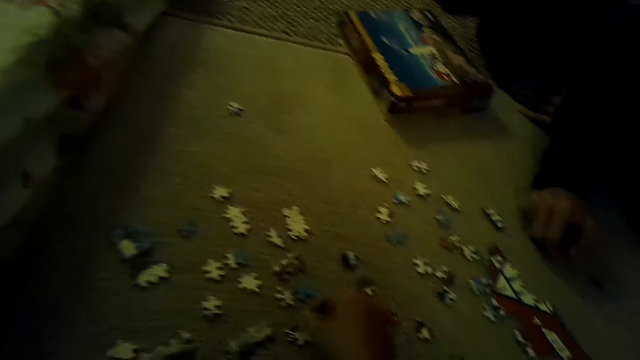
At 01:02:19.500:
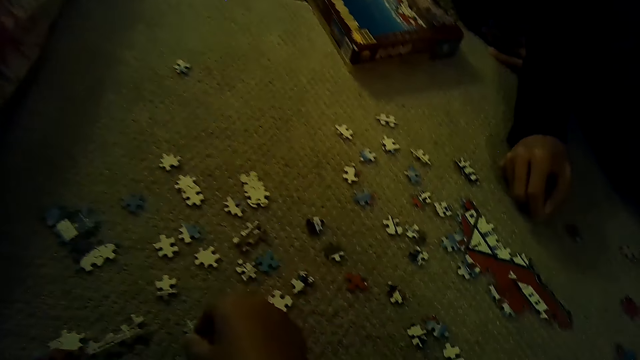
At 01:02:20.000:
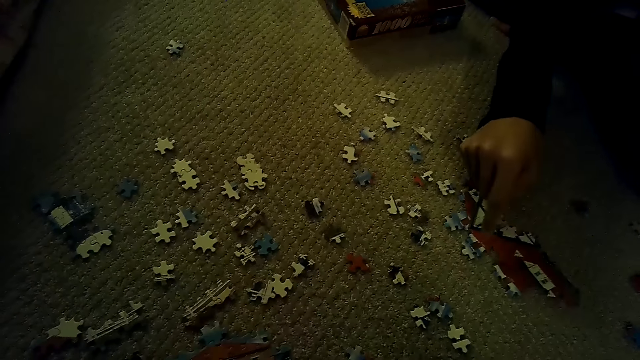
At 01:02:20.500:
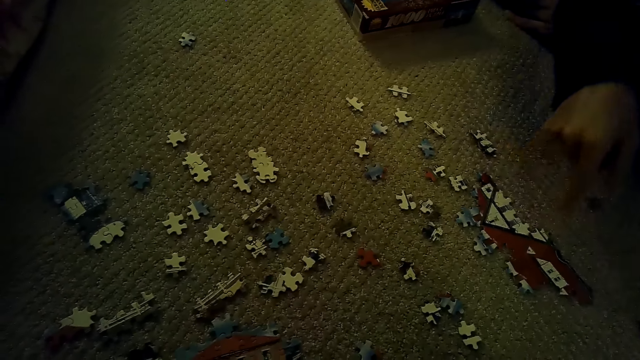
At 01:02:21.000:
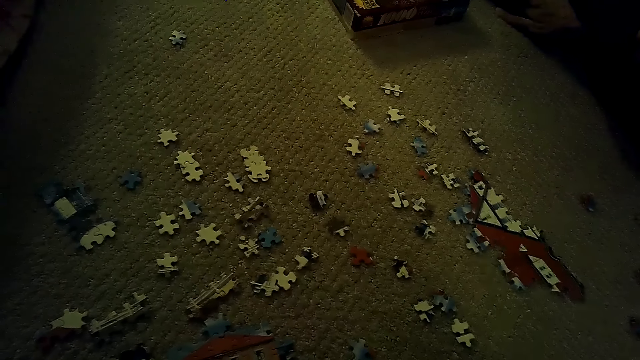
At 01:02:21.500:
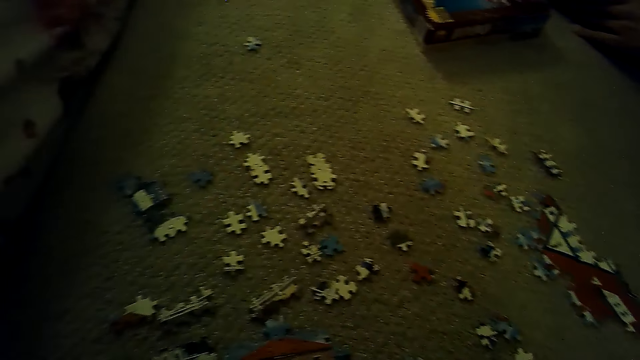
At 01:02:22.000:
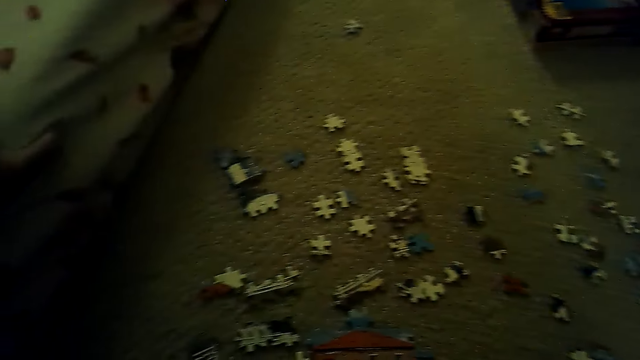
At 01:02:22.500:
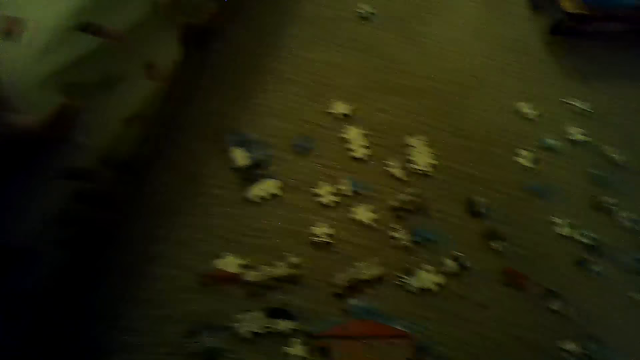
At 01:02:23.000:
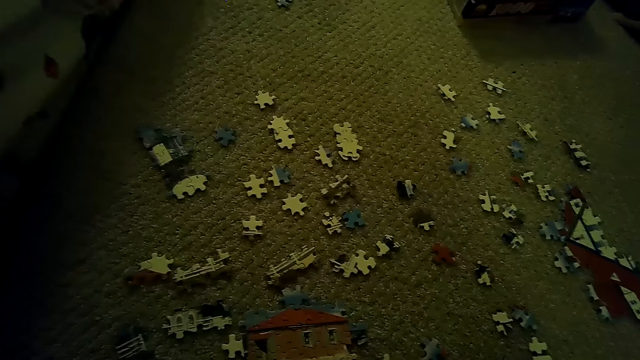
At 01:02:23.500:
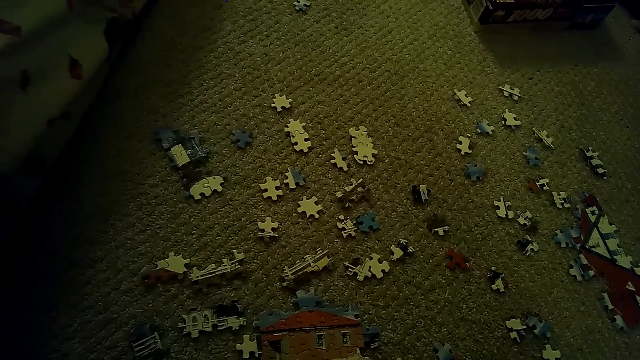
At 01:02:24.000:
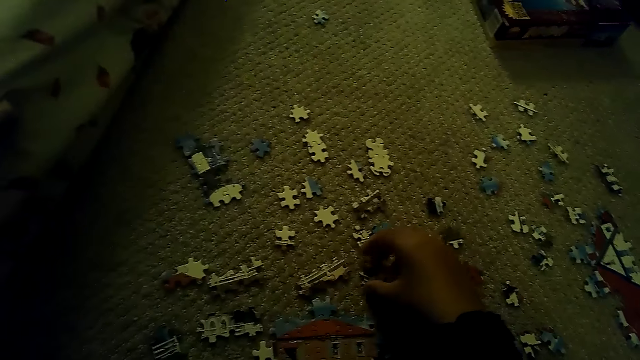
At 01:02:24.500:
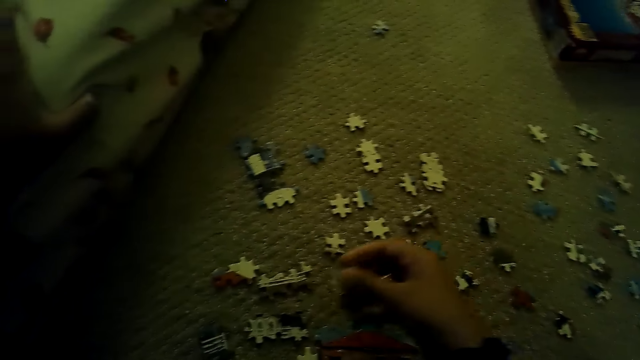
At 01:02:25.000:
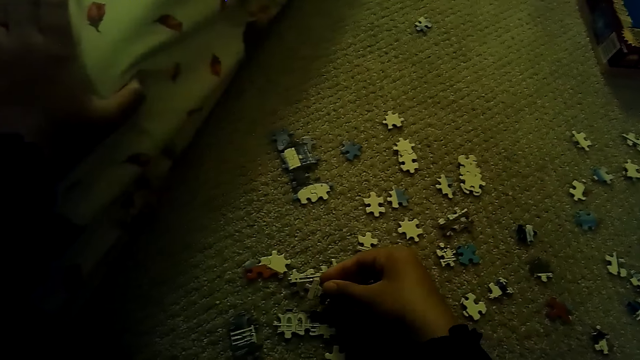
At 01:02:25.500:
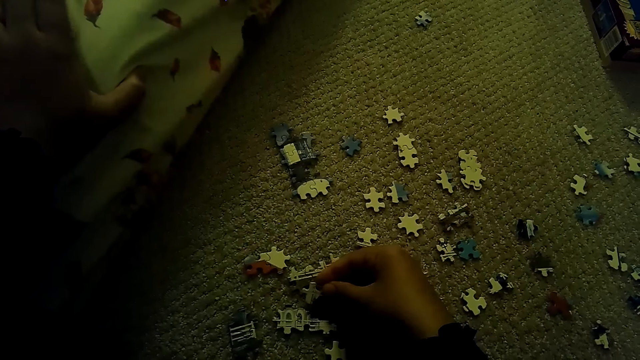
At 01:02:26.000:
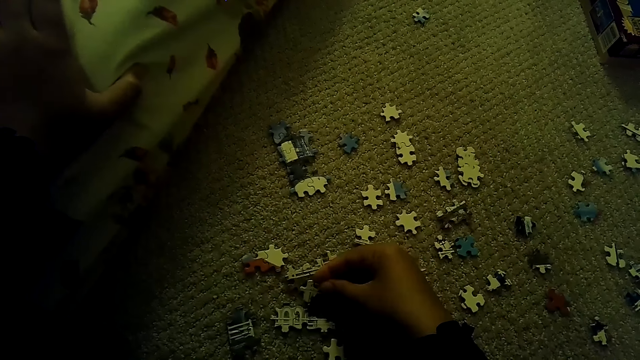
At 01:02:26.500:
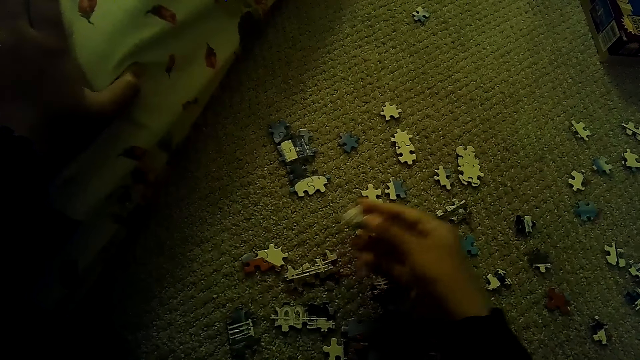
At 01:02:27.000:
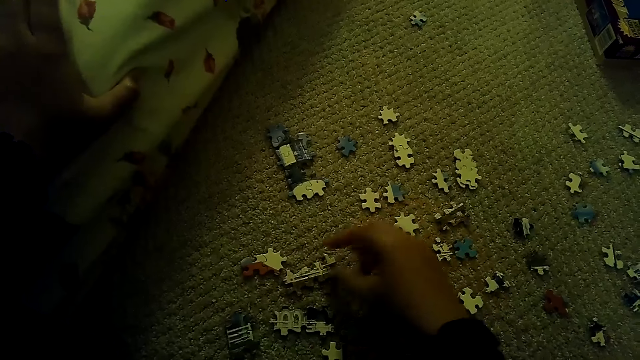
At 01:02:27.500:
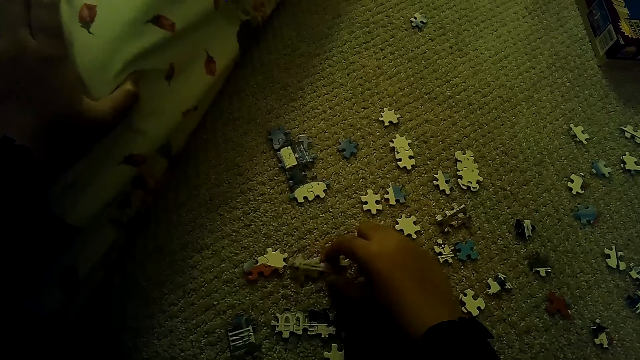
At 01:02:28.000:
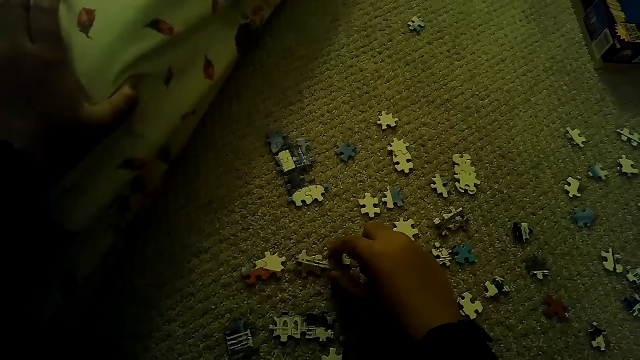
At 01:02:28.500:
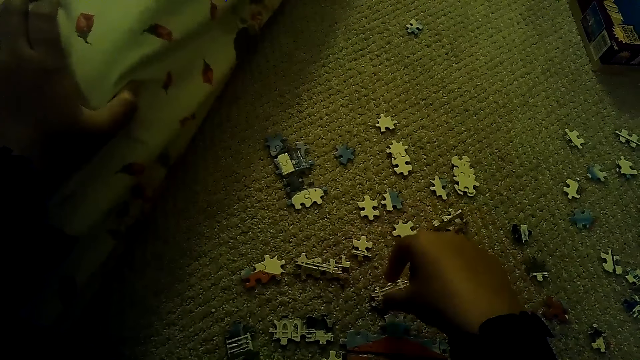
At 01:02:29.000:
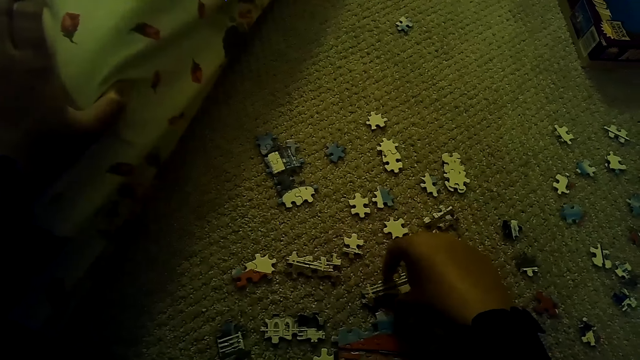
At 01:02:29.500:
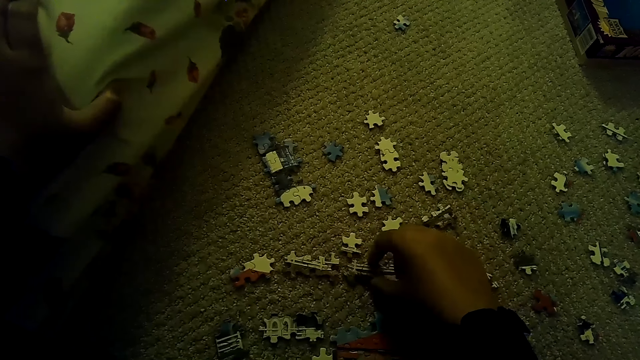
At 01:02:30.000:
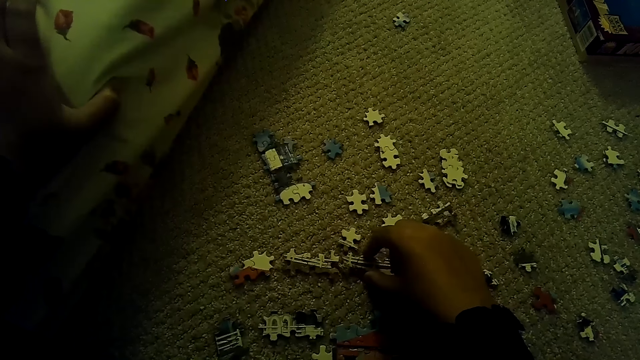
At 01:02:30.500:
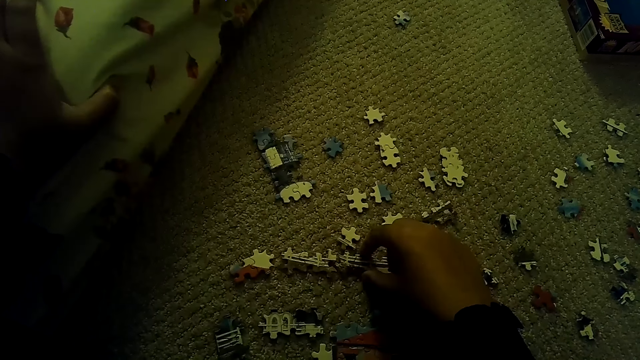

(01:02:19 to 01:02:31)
The camera wearer picks the puzzle piece. A person points at the puzzle. The camera wearer fixes the puzzle piece. They pick the puzzle piece. They fix the puzzle piece. They move the puzzle pieces.

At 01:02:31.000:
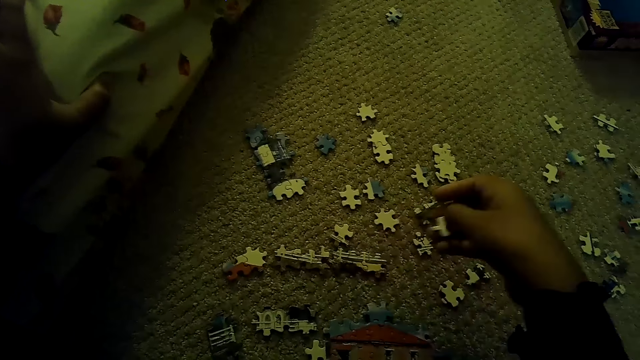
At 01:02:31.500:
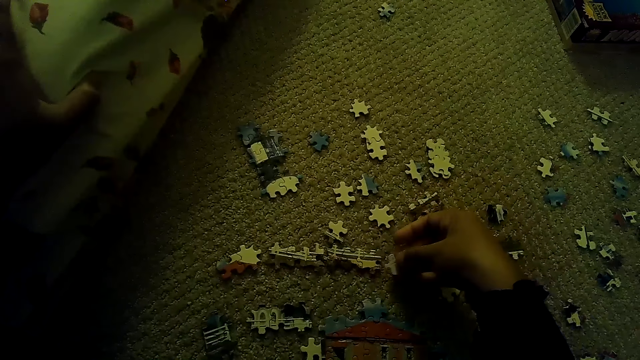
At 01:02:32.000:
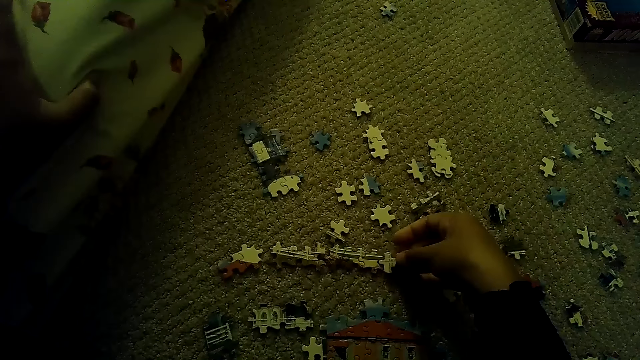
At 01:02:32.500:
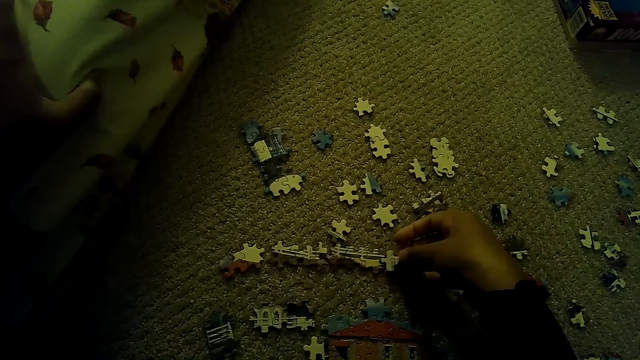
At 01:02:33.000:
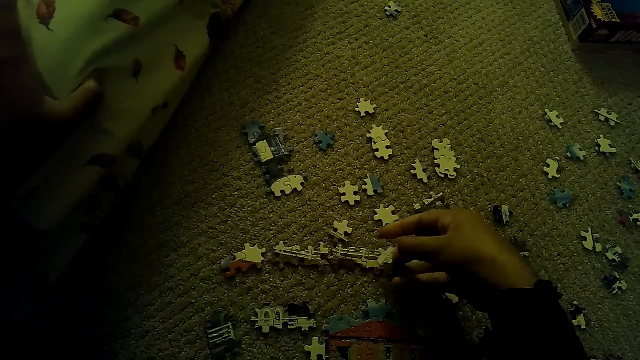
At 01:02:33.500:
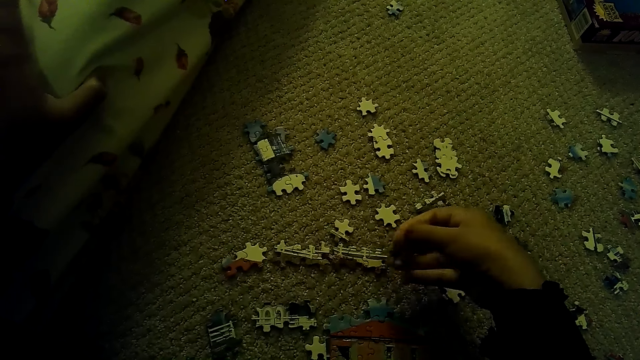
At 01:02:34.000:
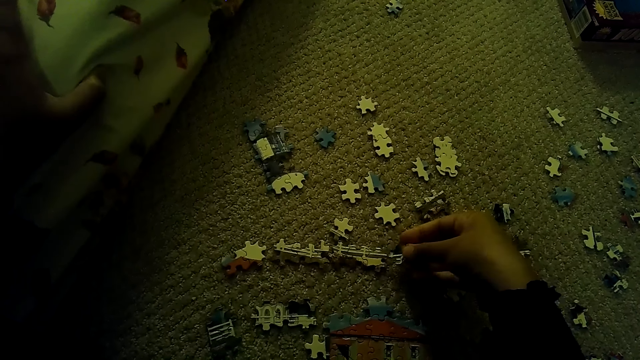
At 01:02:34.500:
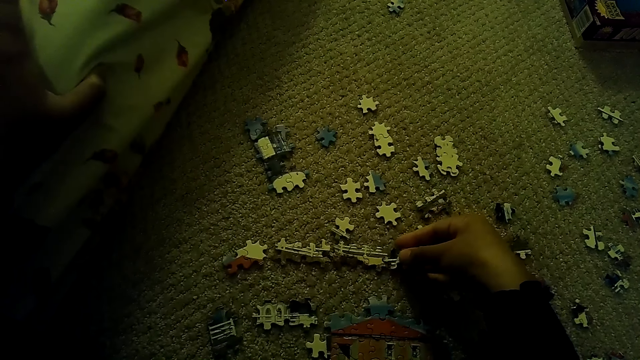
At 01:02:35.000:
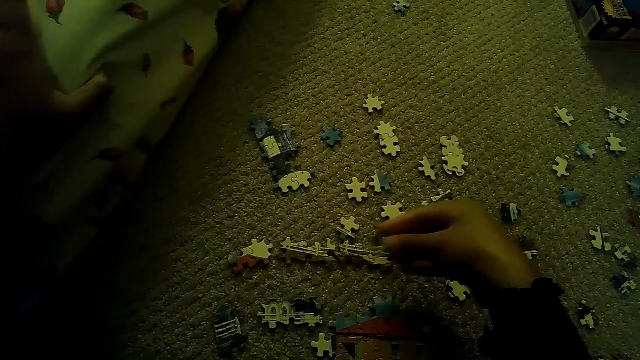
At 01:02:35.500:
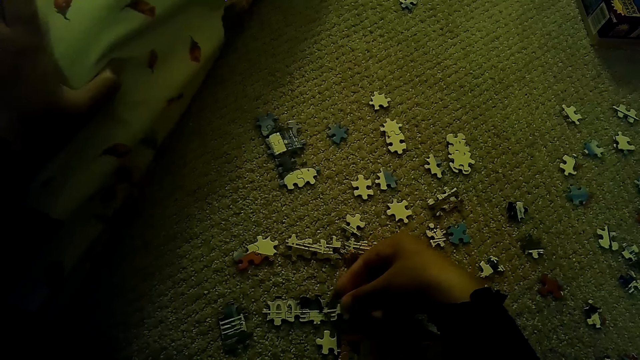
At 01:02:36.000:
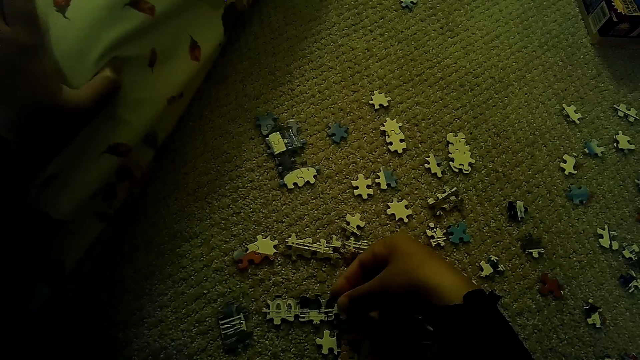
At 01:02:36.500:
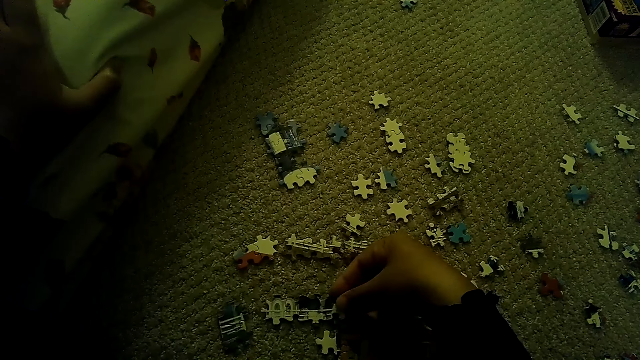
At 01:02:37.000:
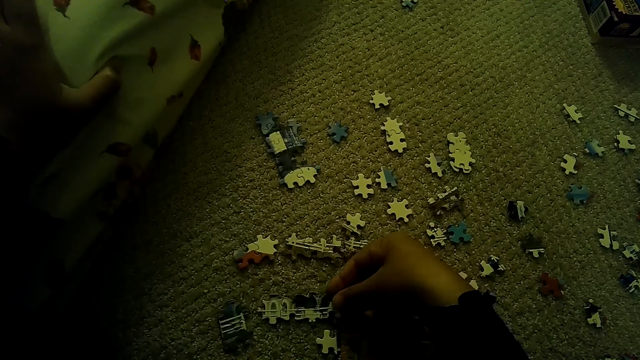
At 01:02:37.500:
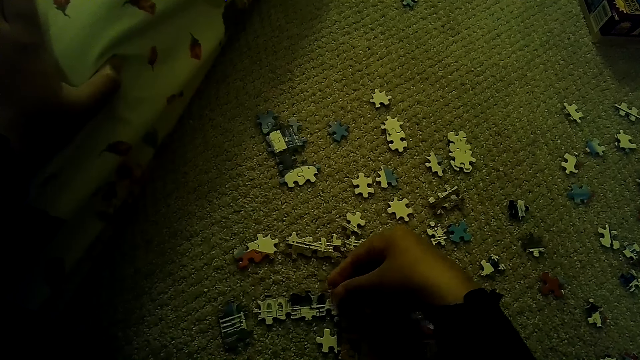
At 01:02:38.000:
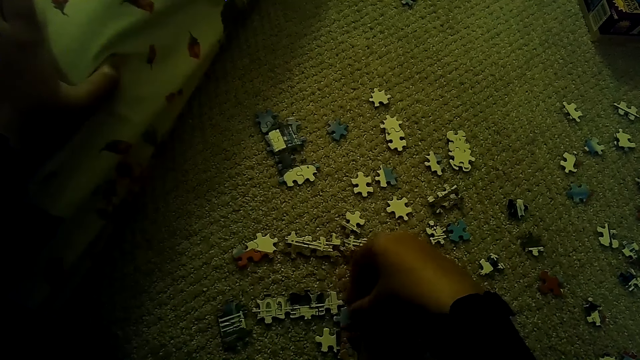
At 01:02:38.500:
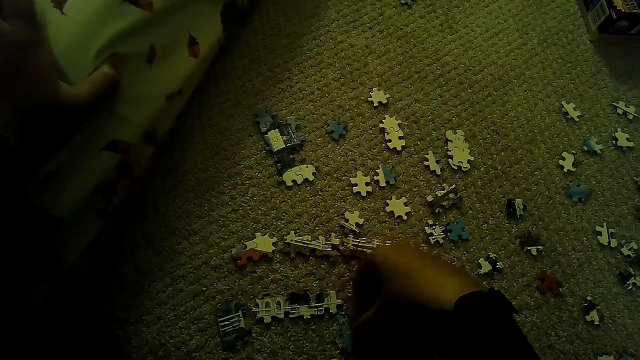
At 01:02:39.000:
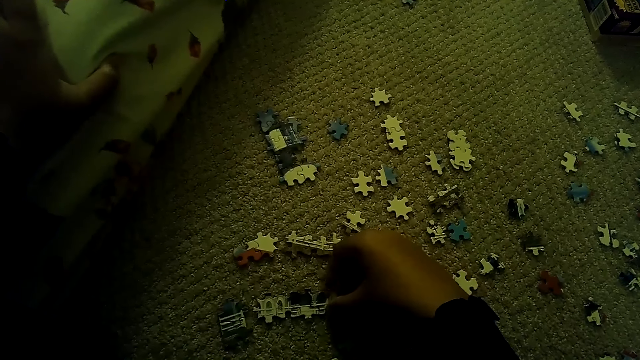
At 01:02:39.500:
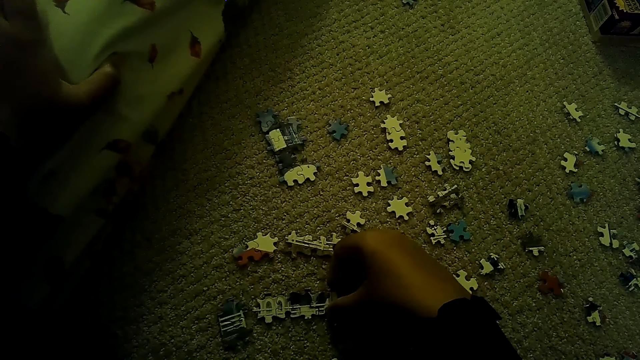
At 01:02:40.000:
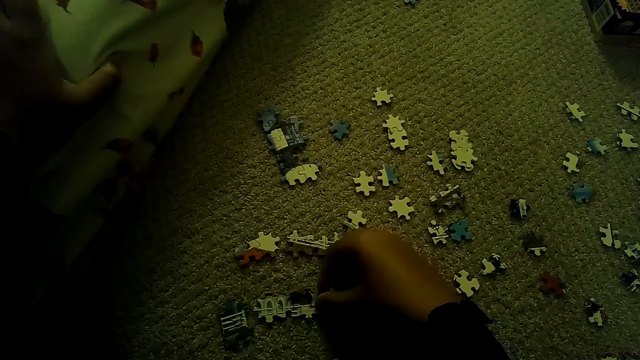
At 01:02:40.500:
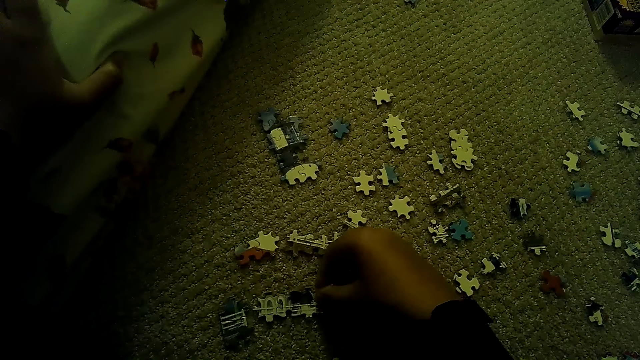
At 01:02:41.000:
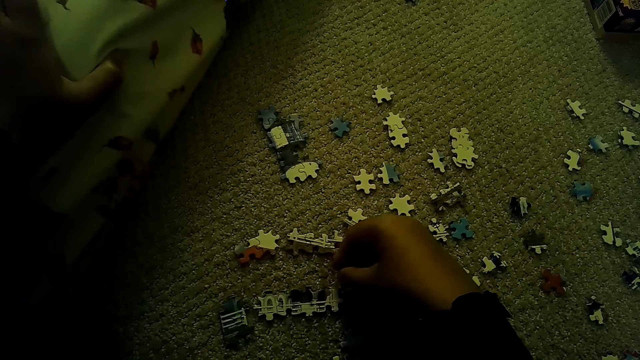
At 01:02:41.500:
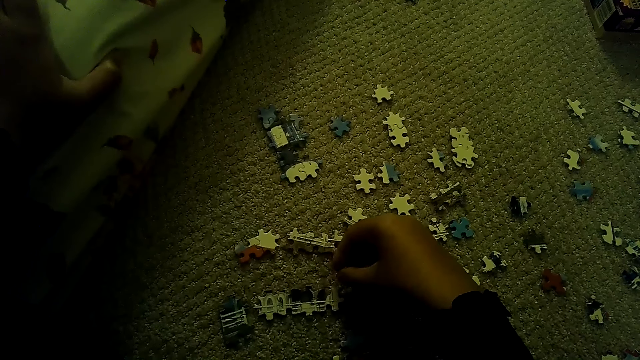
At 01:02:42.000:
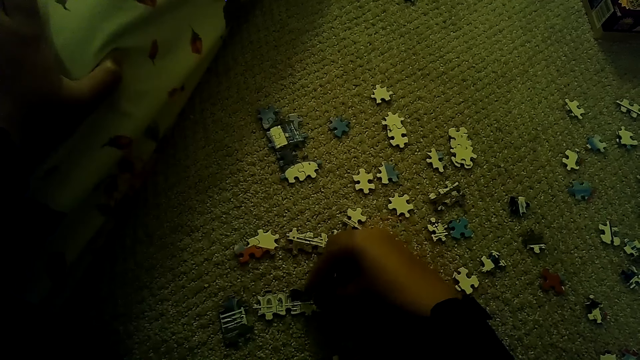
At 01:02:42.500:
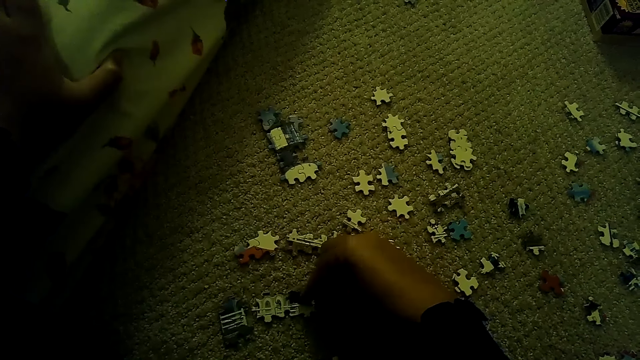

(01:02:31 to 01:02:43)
The camera wearer fixes the puzzle piece. They pick the puzzle piece. They fix the puzzle piece.
